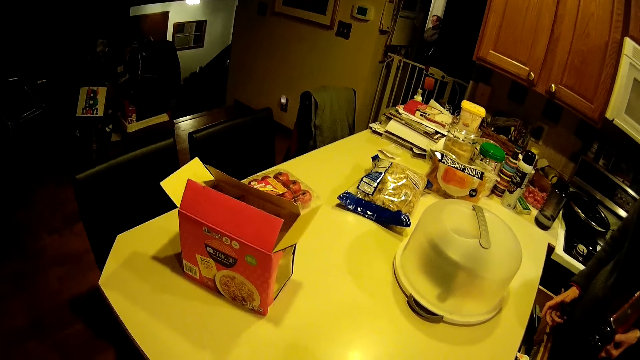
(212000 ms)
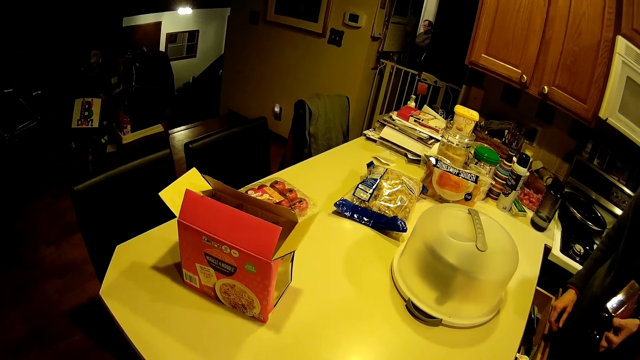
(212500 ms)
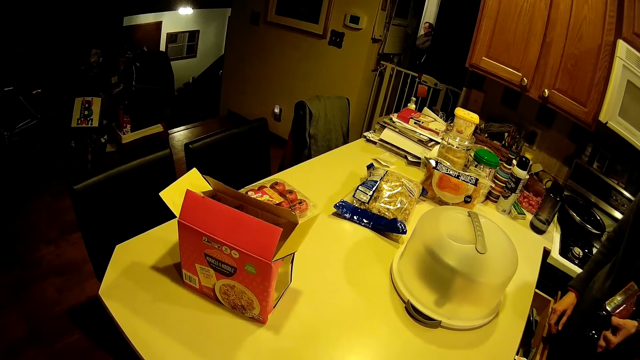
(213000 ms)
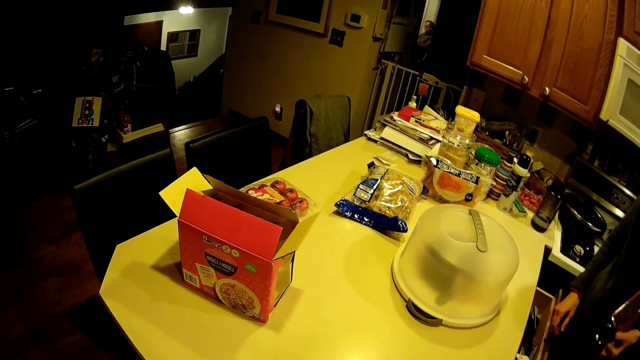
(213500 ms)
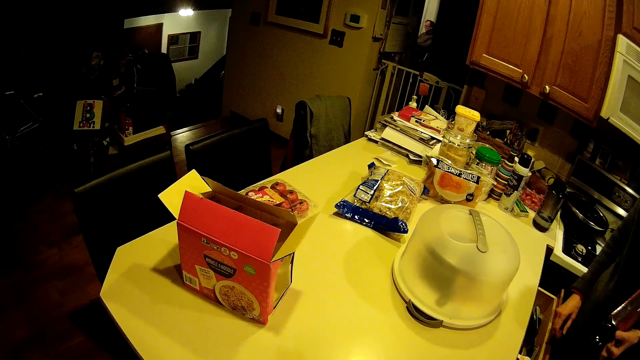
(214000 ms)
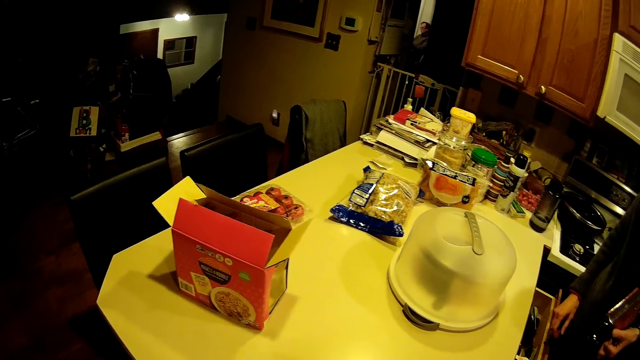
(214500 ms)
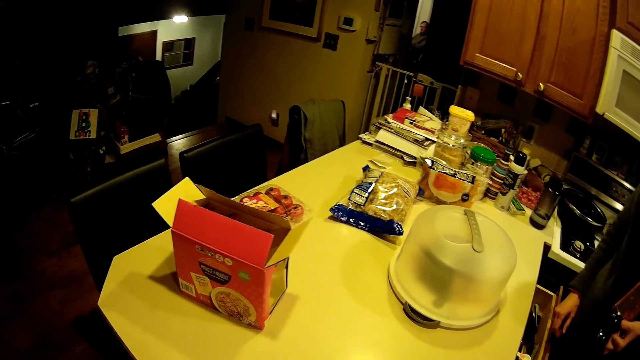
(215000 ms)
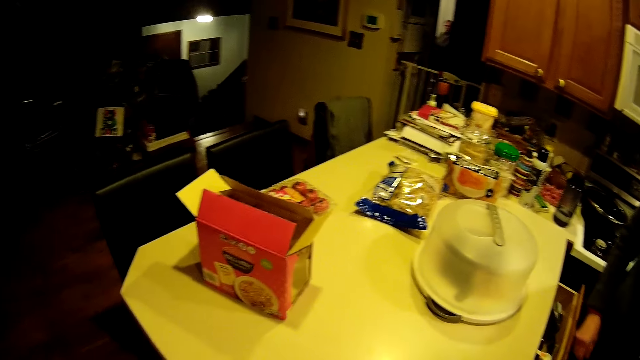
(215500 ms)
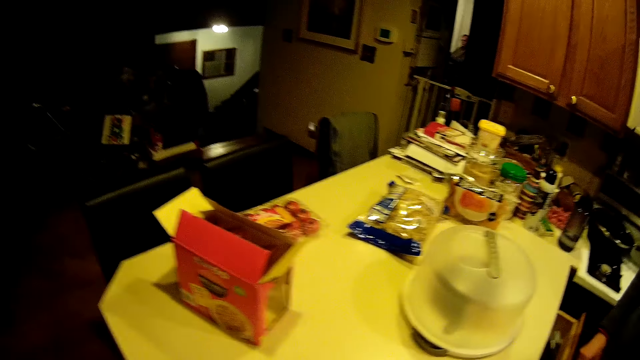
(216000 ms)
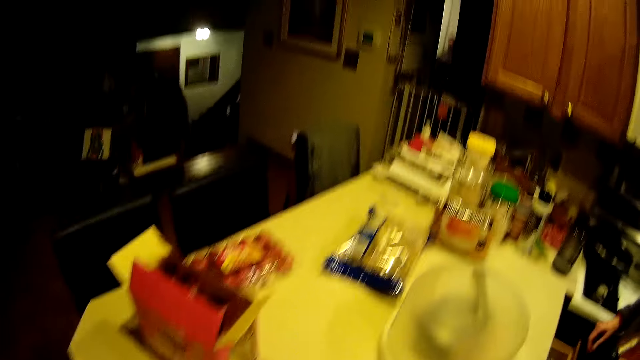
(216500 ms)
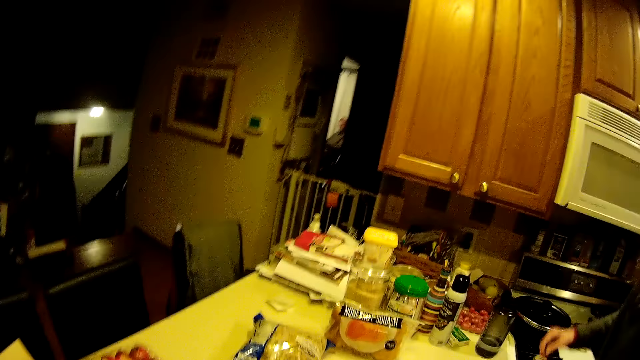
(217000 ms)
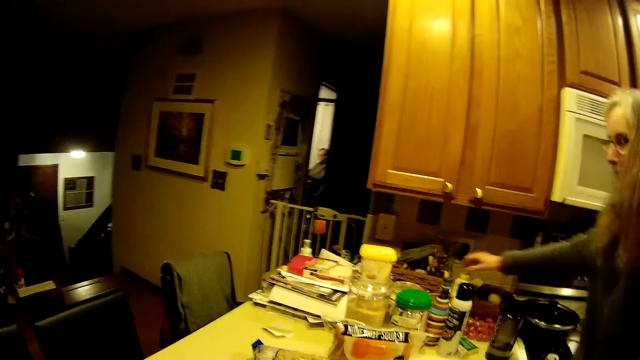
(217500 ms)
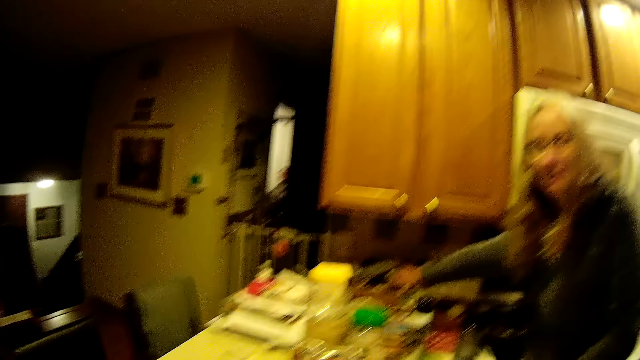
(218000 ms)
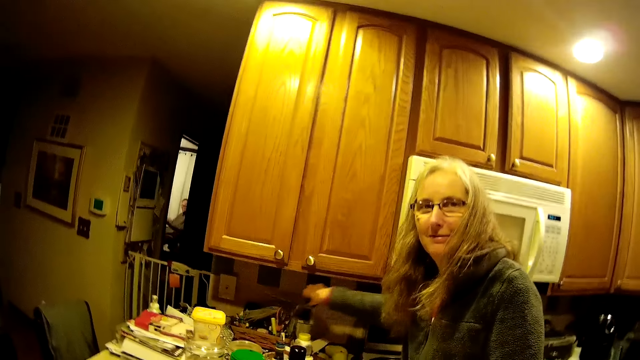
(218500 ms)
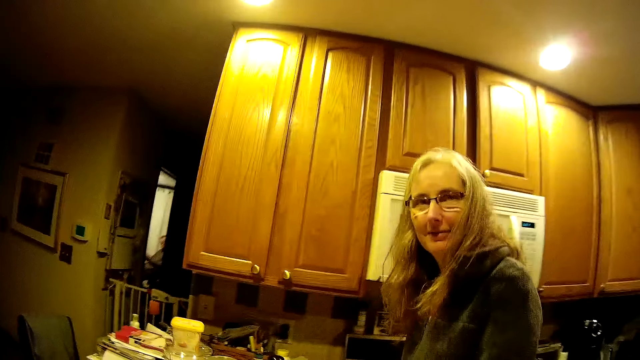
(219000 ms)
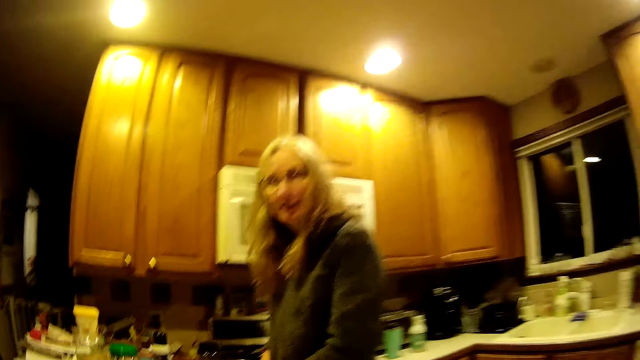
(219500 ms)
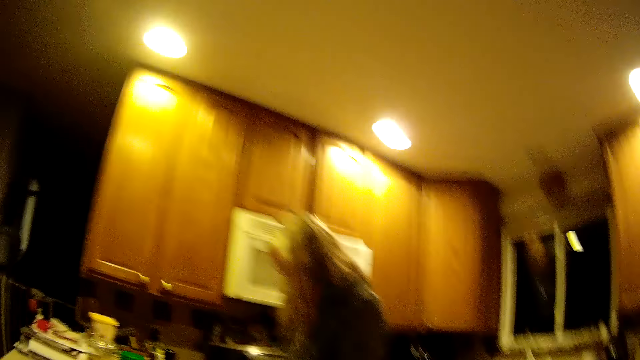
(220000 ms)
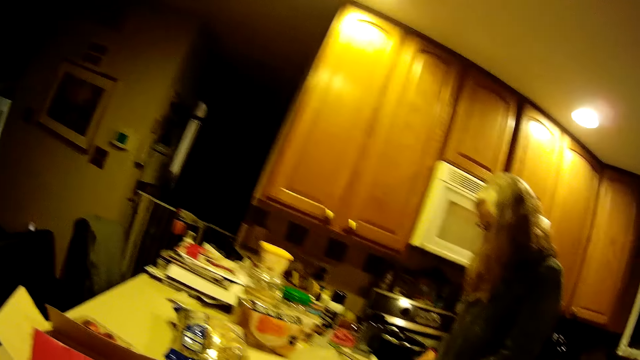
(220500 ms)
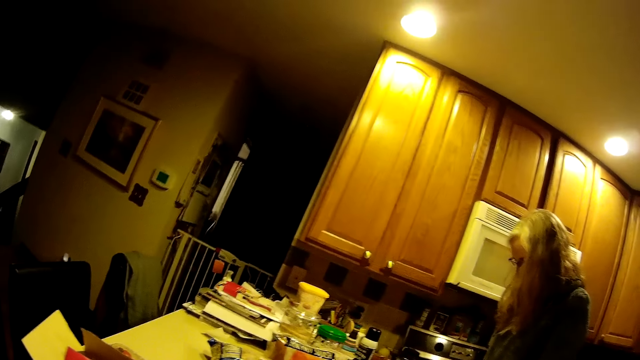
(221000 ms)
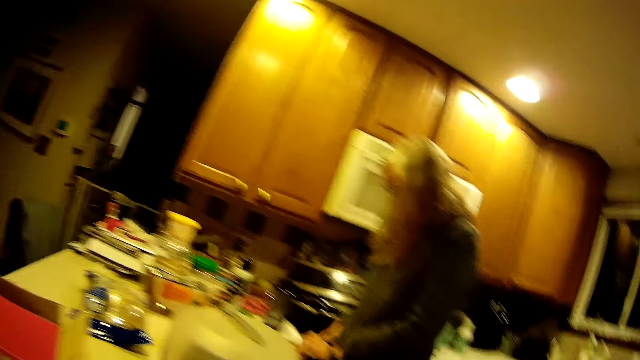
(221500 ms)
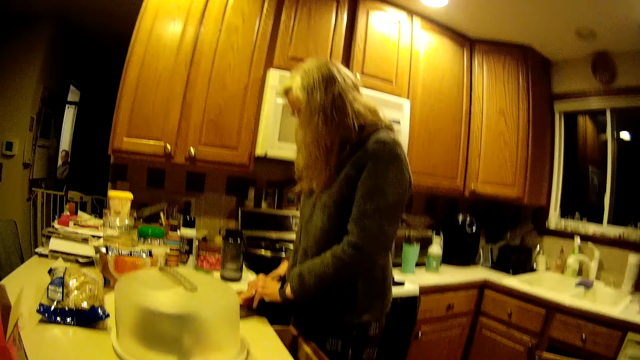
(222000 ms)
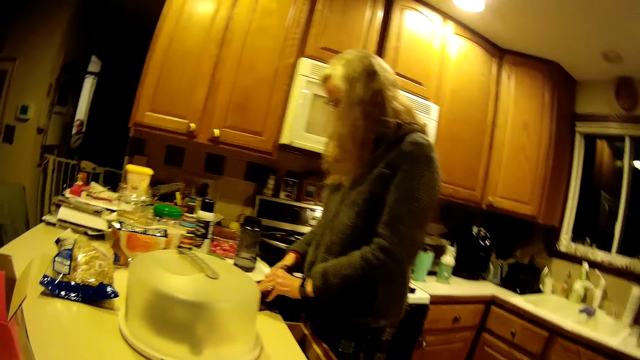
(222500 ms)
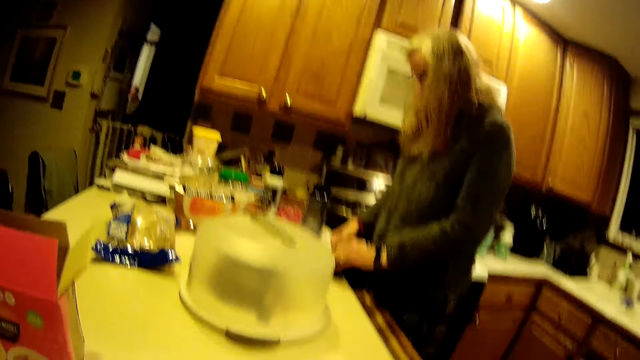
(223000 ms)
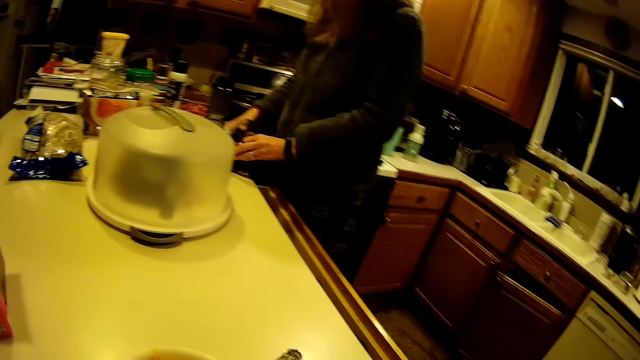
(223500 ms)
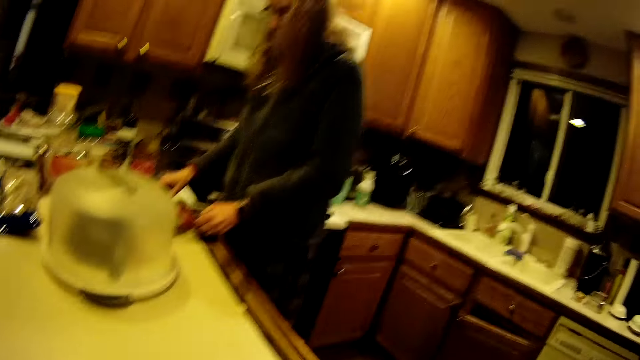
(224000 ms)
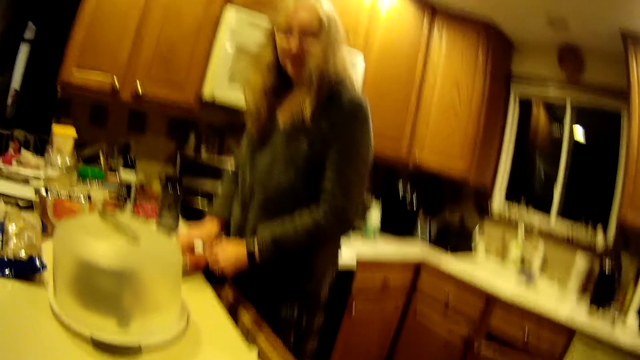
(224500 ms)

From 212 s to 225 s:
The woman picks up the pair of scissors with her right hand. The camera wearer looks around the kitchen. The woman cuts a label off the bottle with the pair of scissors. She unseals the bottles using the scissors.

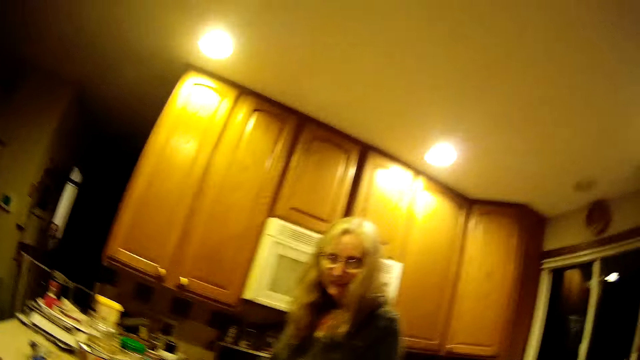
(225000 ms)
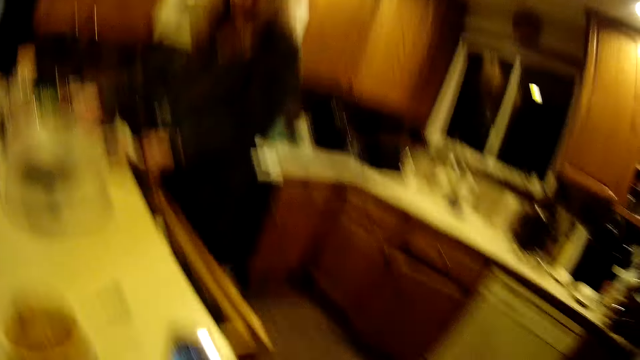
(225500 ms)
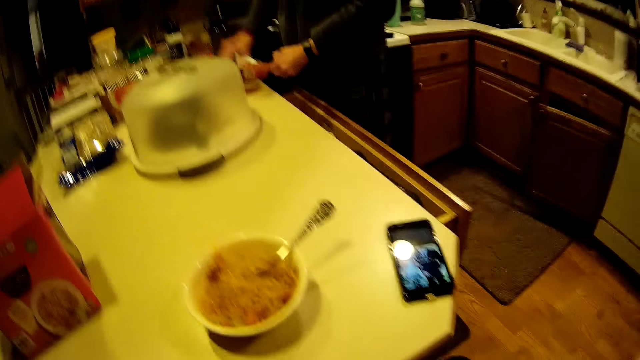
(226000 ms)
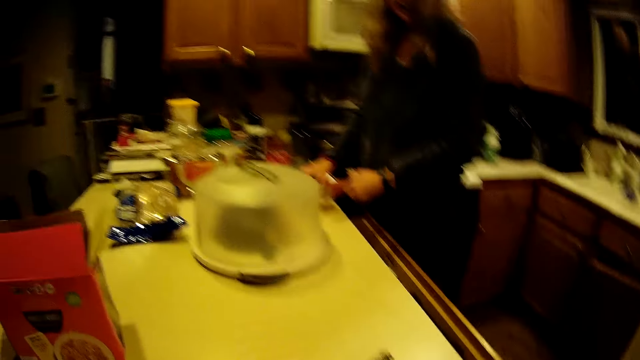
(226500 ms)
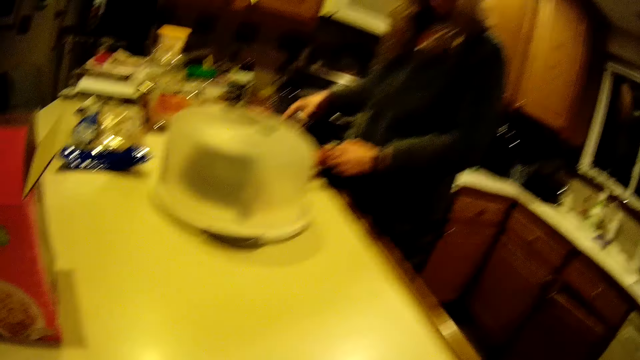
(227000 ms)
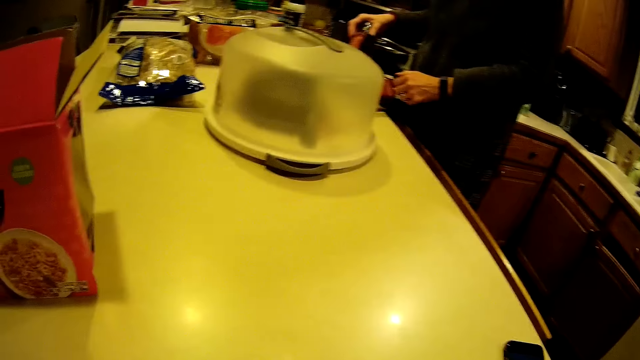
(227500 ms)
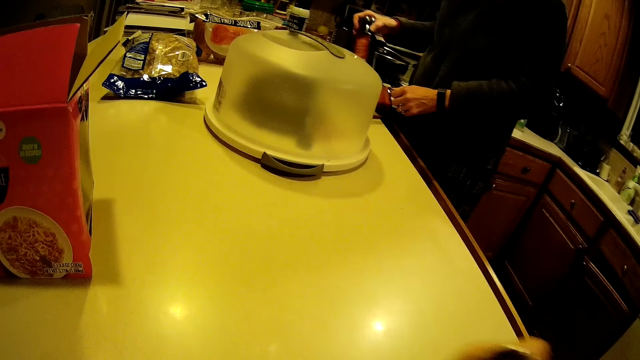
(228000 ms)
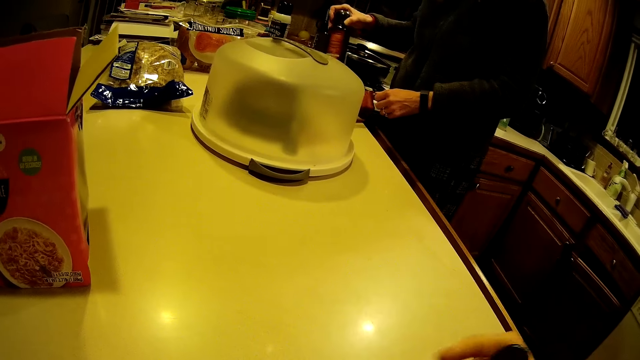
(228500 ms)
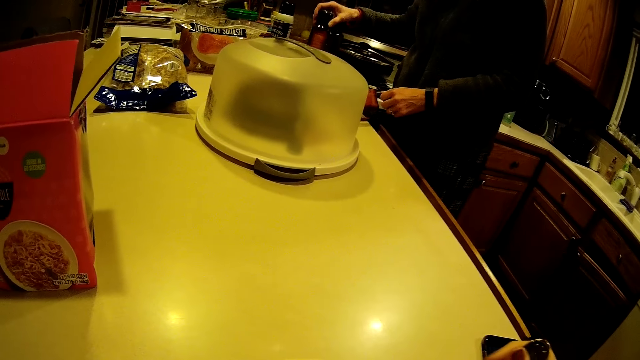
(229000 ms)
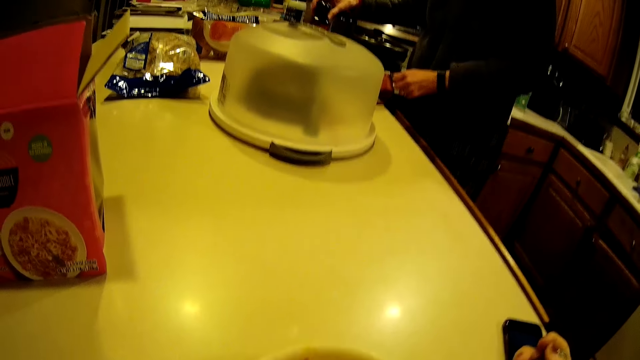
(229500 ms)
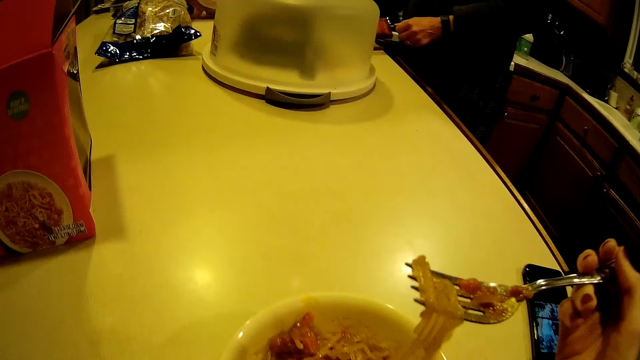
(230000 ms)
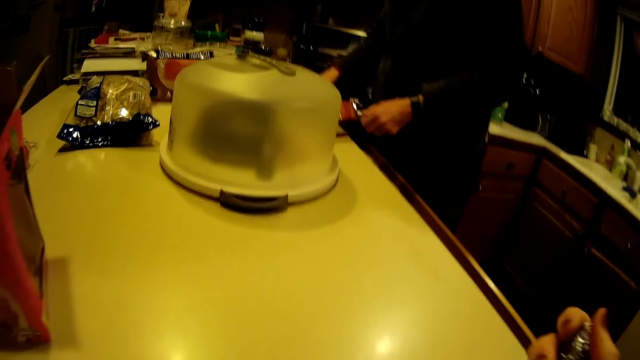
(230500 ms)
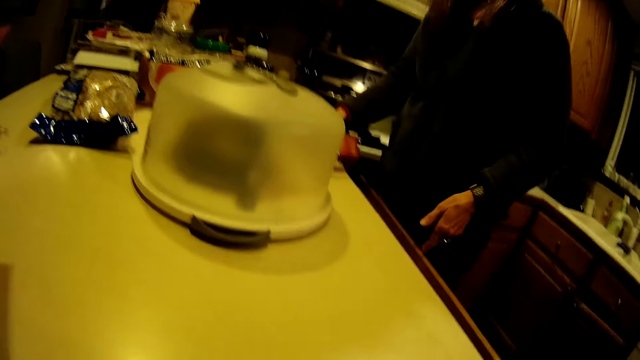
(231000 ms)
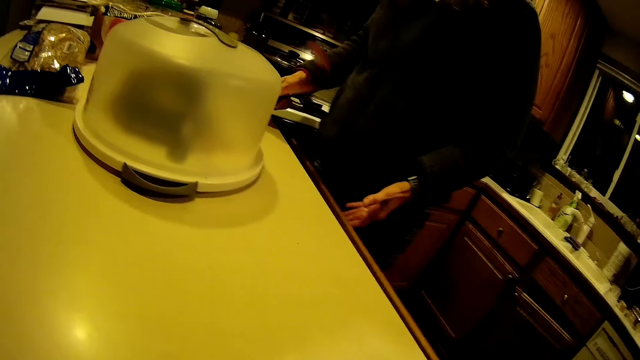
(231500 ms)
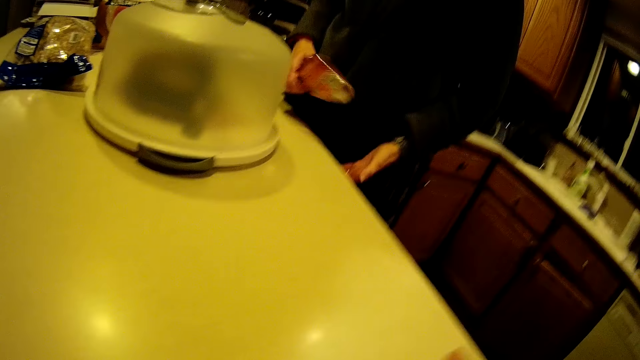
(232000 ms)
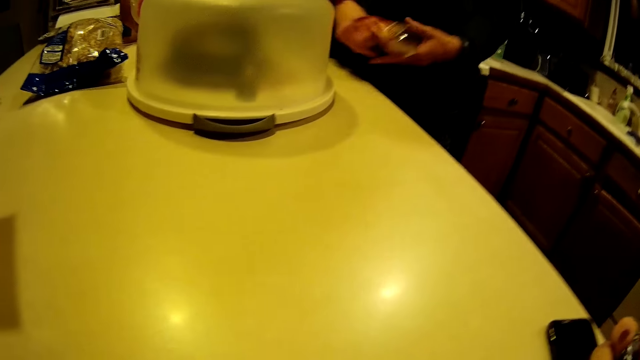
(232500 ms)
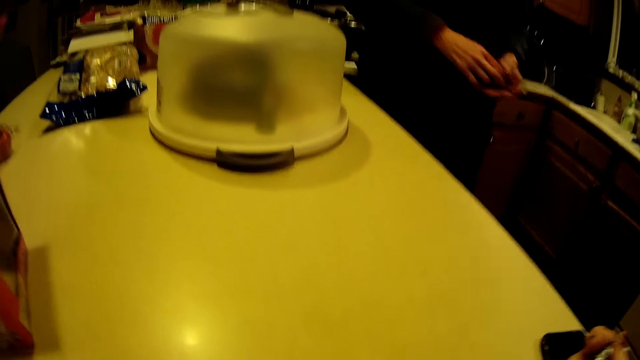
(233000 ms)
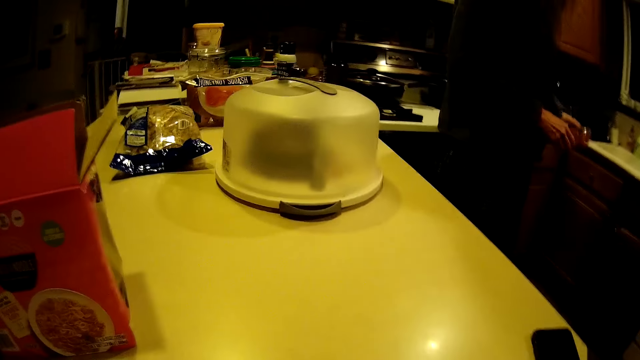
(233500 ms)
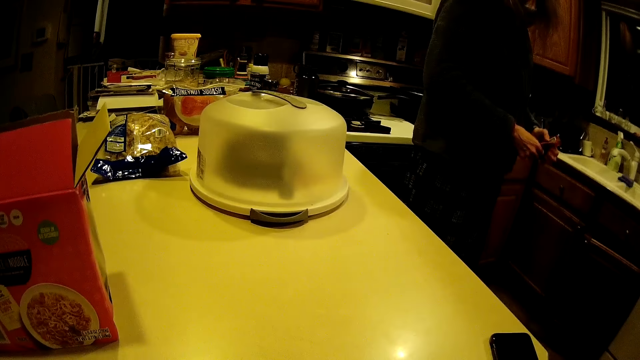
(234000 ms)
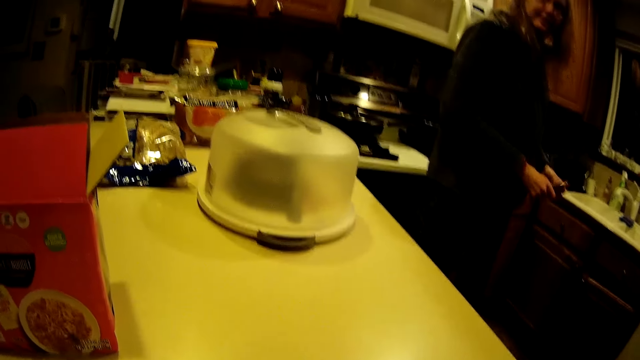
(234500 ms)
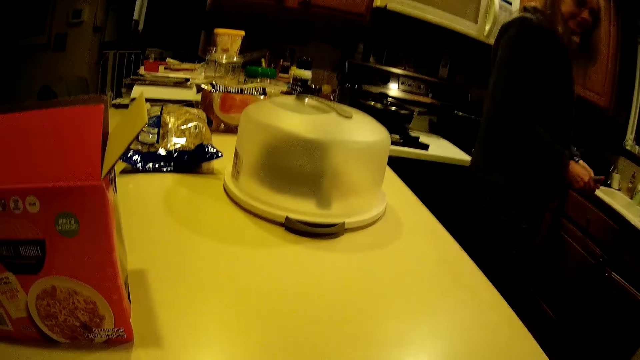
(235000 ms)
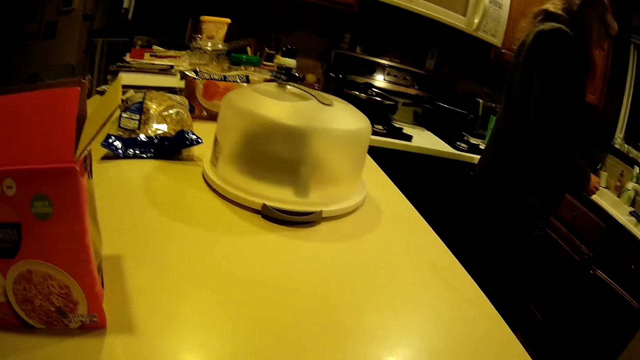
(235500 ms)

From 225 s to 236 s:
The camera wearer drops the right hand. The woman picks up the bottle from the table with her right hand. The camera wearer holds a fork spoon with the right hand. The woman places the bottle onto the table. The camera wearer lifts noodles using the fork spoon. She lifts the fork towards her mouth. The woman picks up the label with her right hand and closes the cupboard with her left hand. She adjusts a seal paper in the hand. She turns around. She adjusts the seal paper in the hands.
